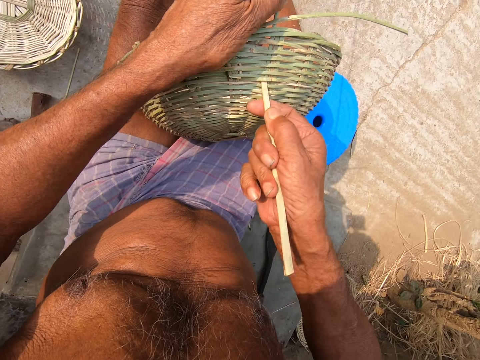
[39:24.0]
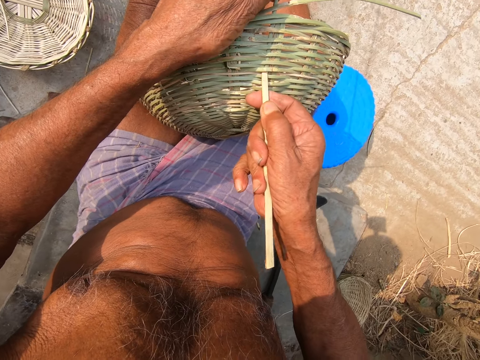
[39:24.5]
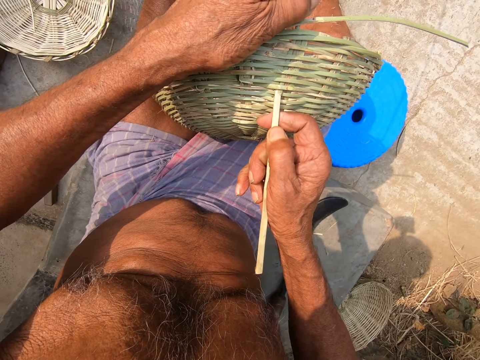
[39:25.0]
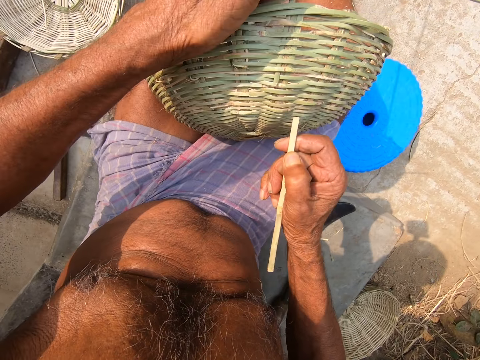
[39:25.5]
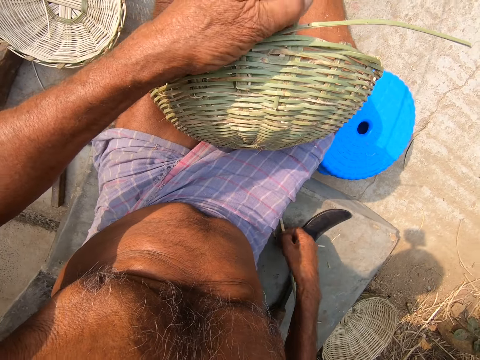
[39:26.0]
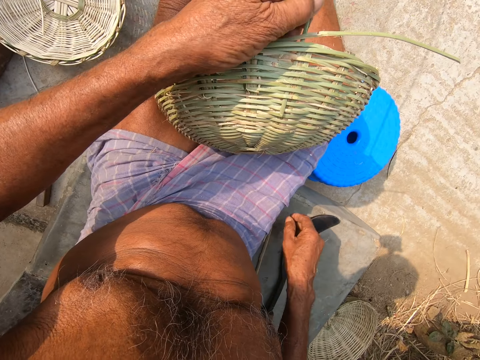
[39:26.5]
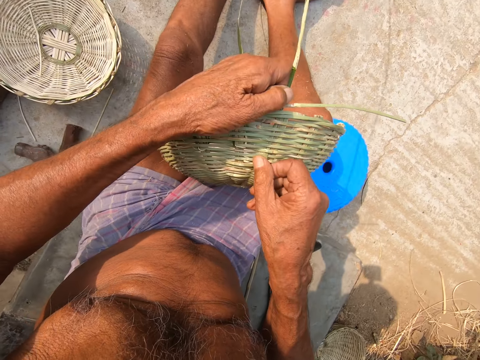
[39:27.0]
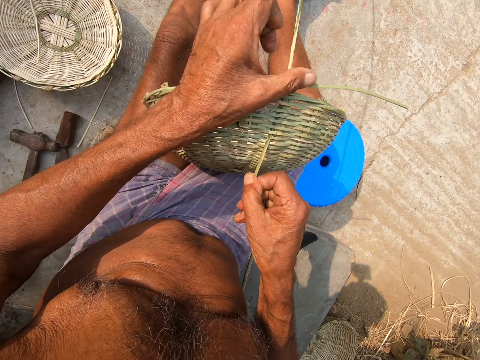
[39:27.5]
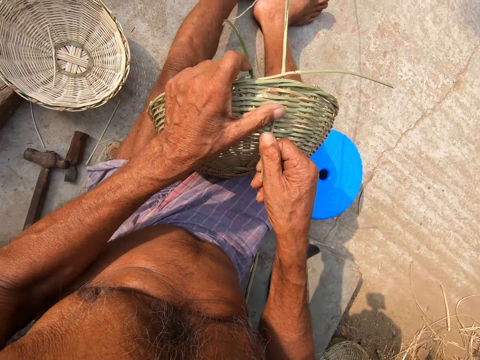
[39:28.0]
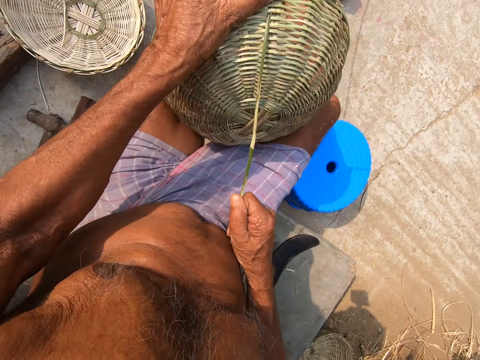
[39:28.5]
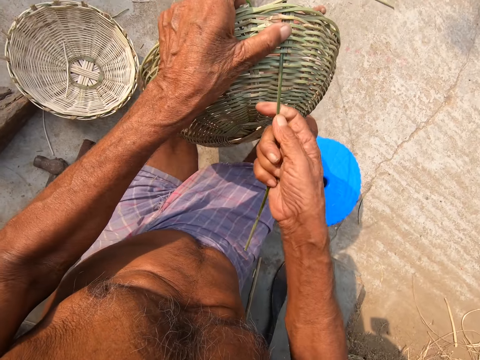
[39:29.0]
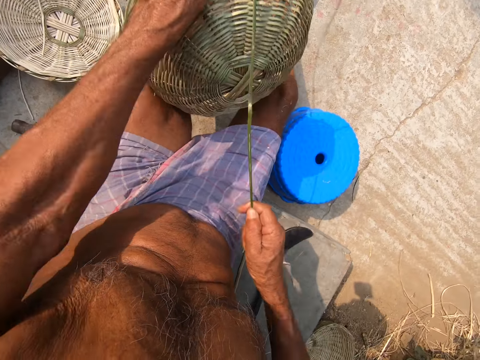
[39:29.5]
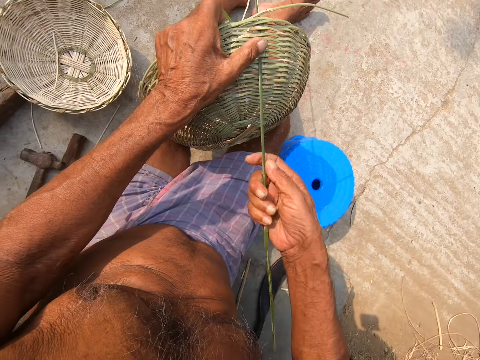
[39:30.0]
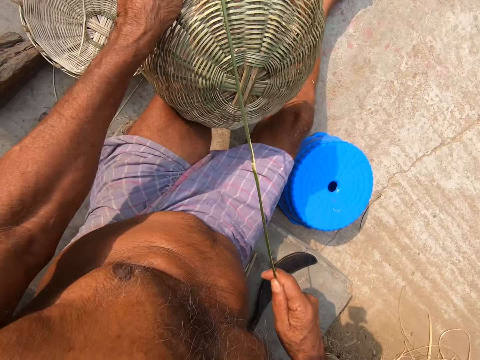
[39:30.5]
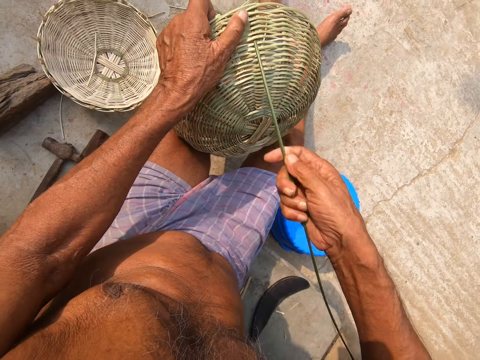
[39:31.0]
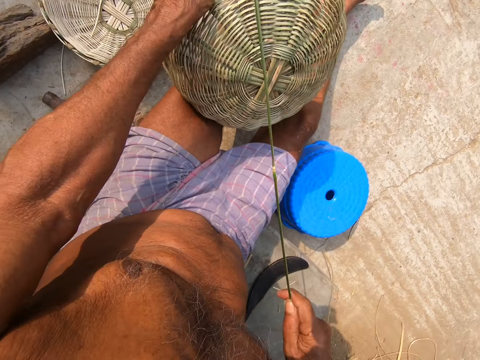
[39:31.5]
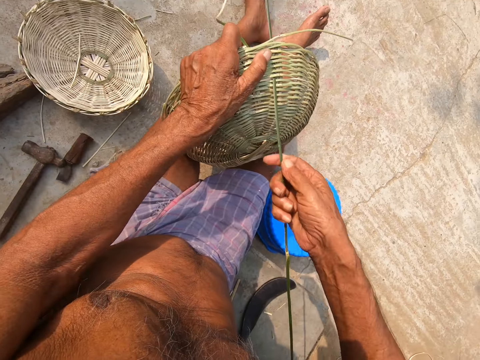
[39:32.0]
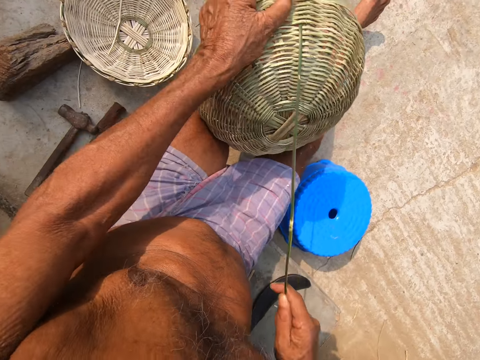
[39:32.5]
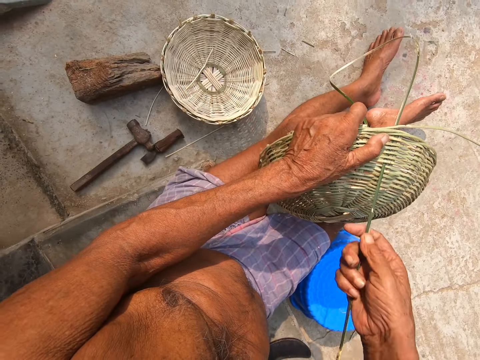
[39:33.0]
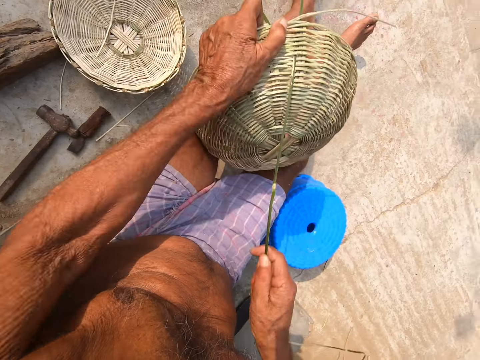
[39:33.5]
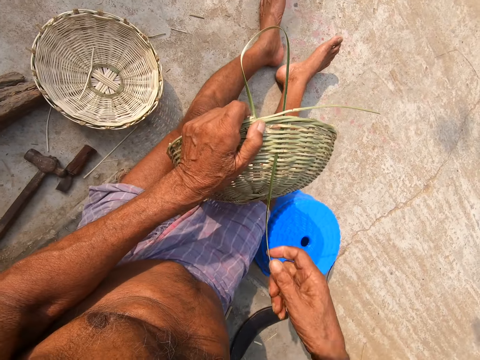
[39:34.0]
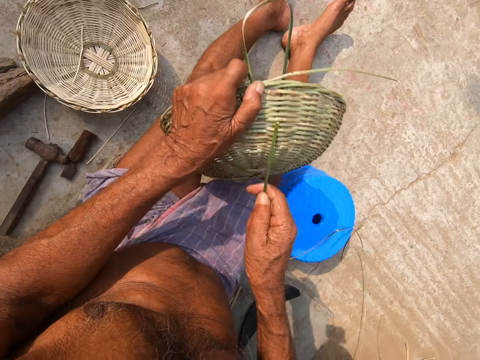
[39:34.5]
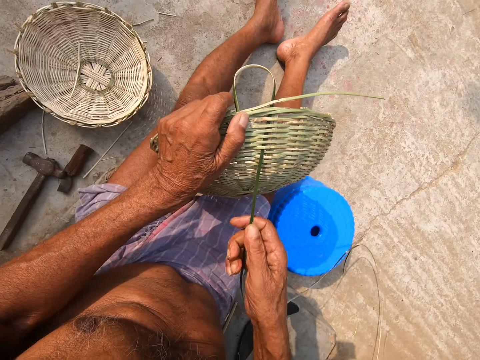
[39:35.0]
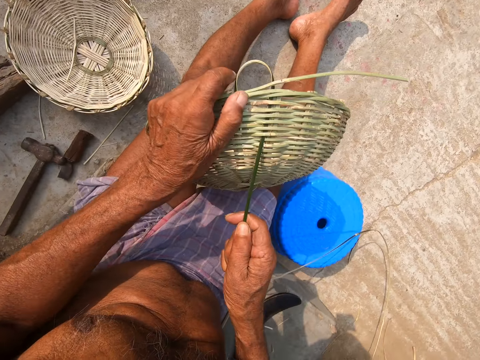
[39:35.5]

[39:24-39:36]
The camera wearer places the stick in his right hand on the floor. He pulls the bamboo strip through the basket with his right hand.

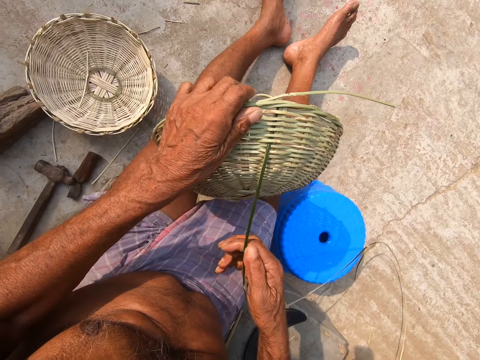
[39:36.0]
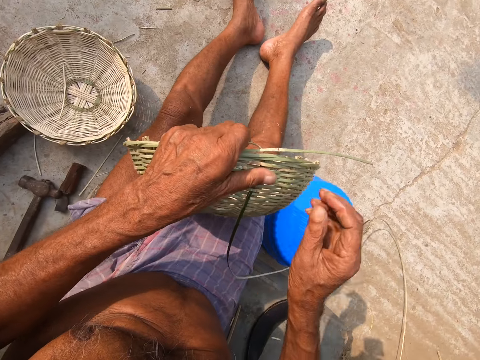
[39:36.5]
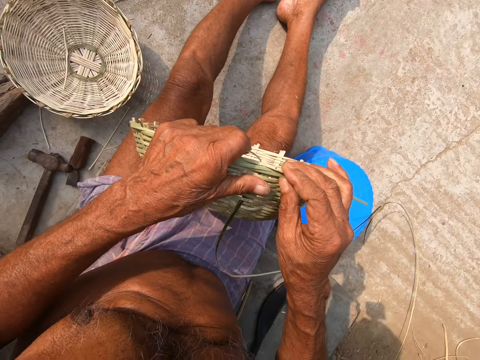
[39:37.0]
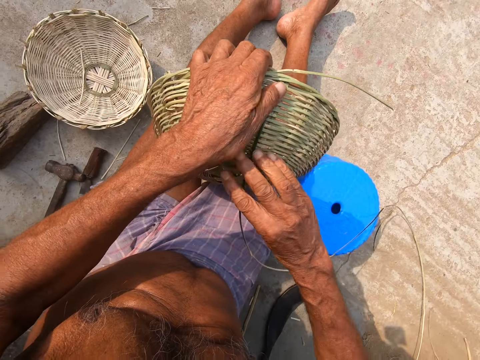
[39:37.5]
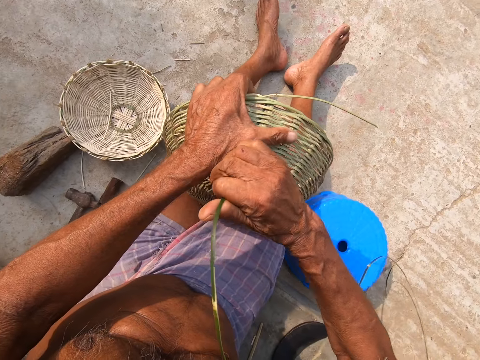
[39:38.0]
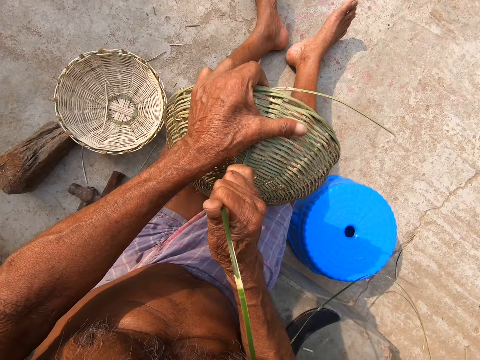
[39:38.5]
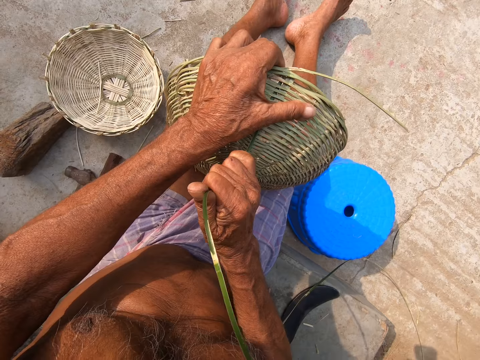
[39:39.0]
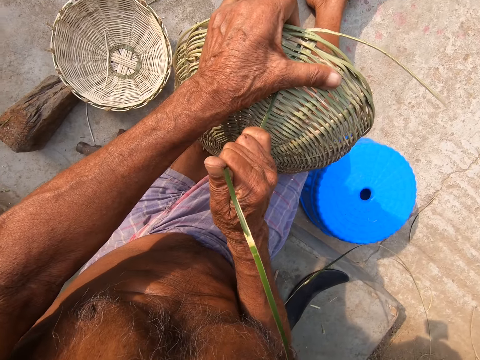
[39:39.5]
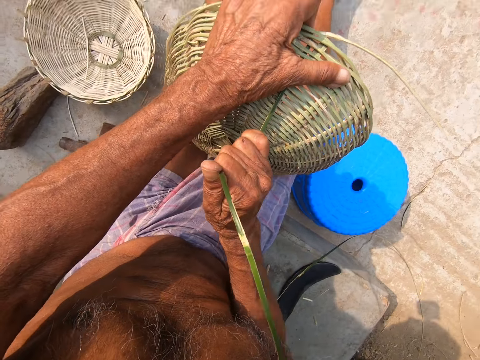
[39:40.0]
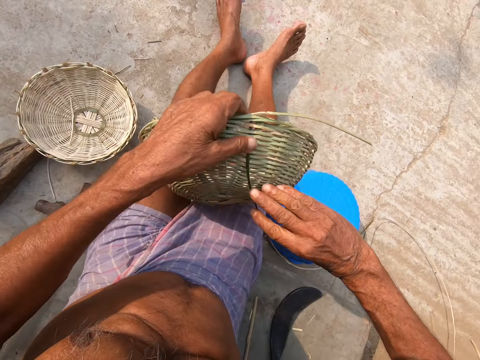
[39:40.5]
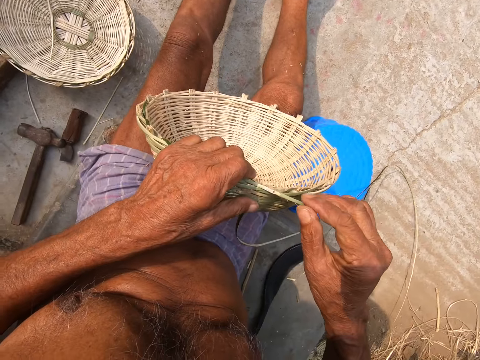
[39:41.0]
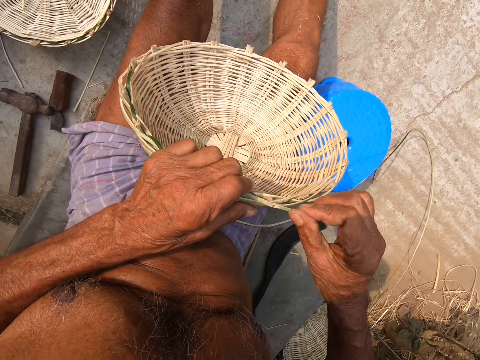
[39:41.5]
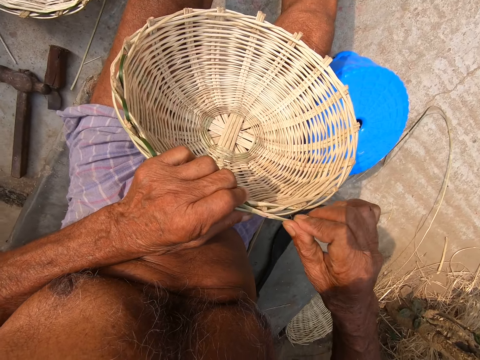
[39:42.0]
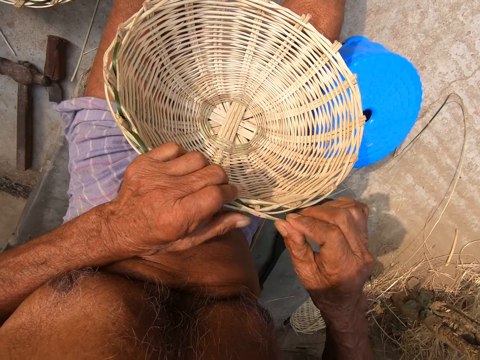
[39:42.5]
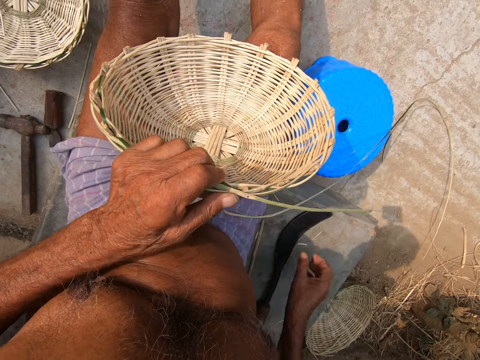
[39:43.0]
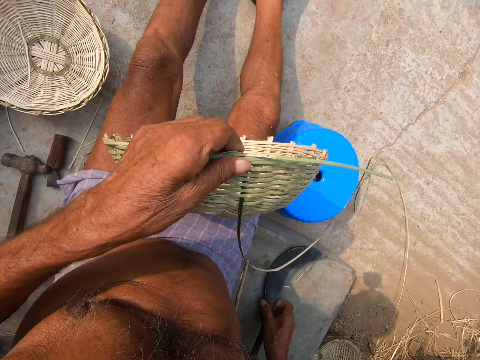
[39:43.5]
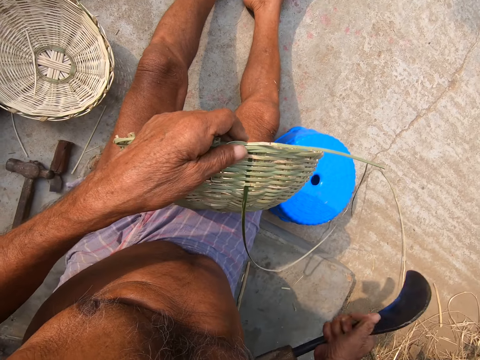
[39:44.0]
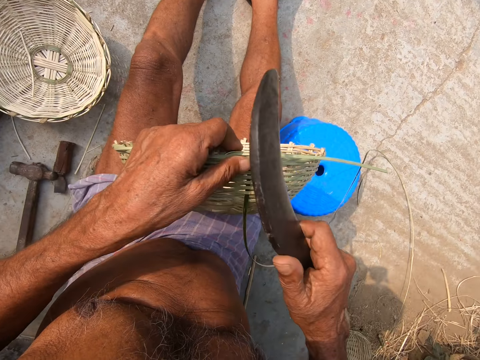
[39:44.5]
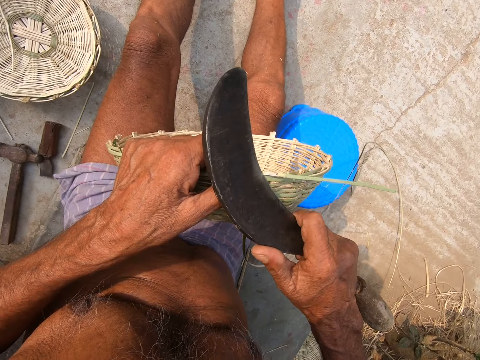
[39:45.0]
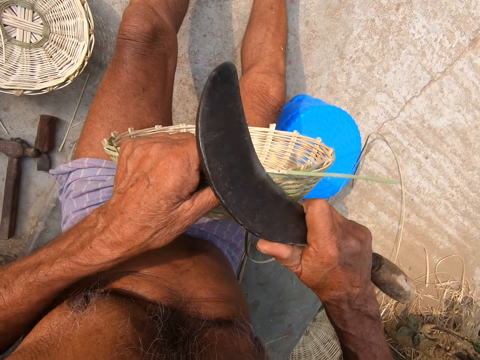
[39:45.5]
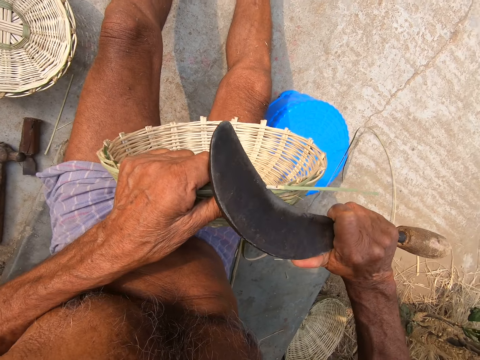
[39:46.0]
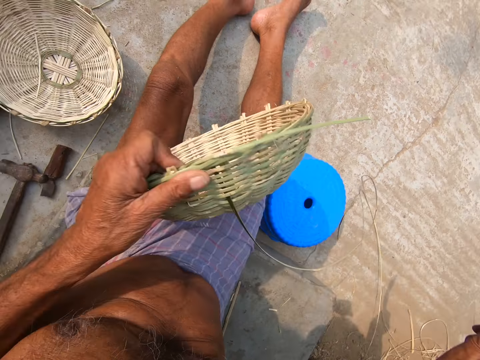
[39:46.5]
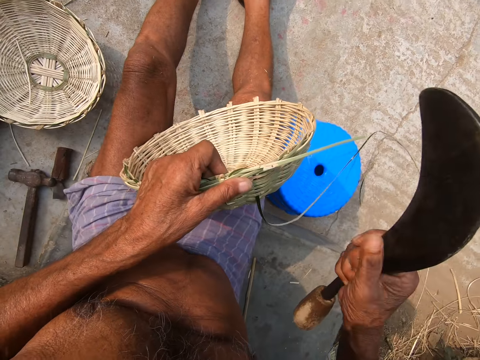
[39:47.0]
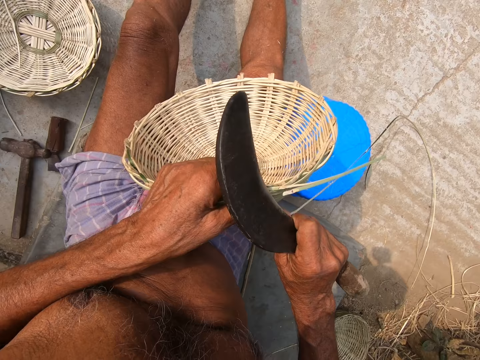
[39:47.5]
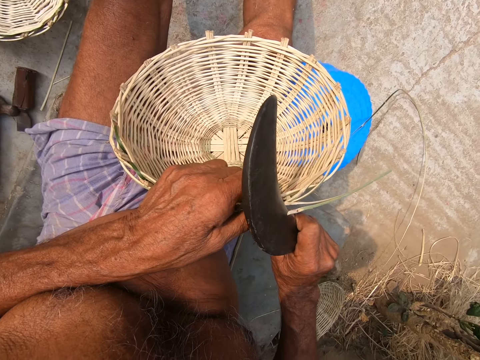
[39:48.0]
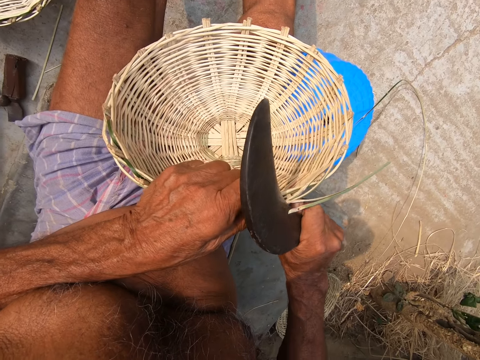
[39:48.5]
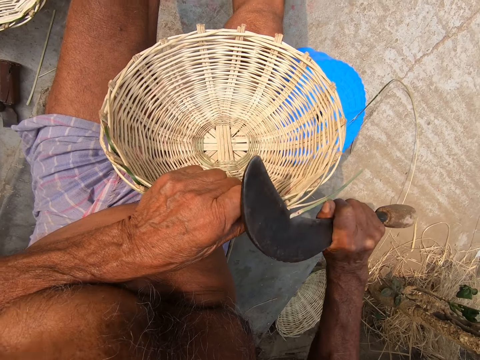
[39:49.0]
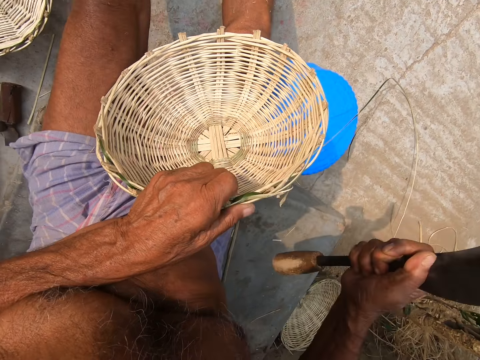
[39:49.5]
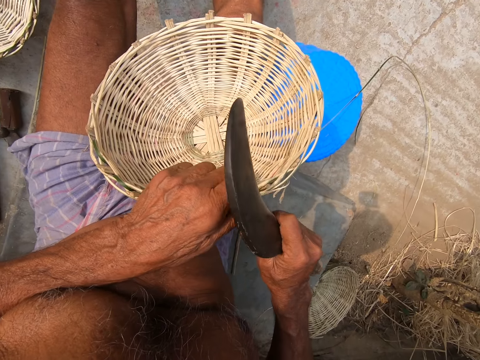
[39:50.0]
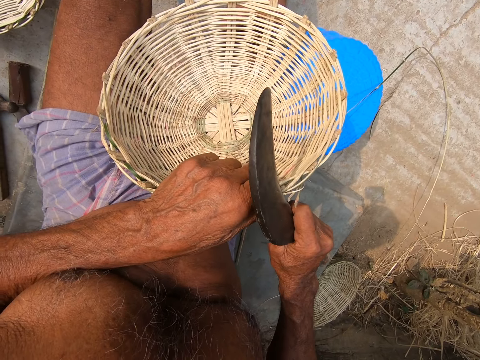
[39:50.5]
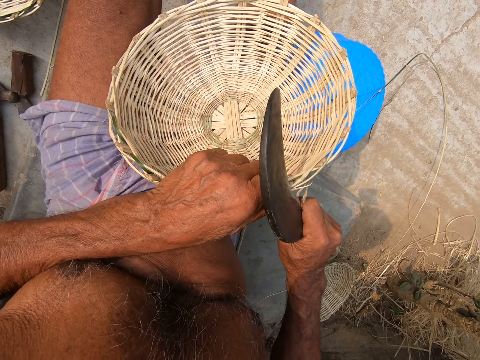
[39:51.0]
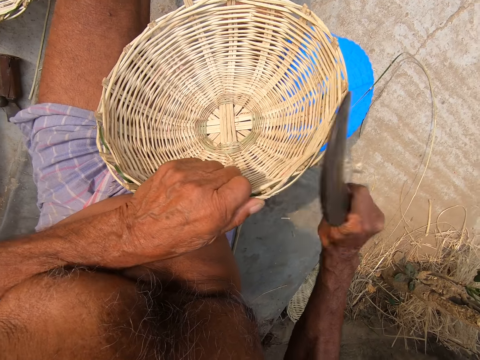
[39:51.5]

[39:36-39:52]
The camera wearer holds the basket with both hands. He pulls the bamboo strip through the basket with his right hand. He touches the bamboo strip in the basket with his right hand. He picks up the sickle from the floor with his right hand. He cuts the bamboo strip in the basket with the sickle in his right hand. He cuts the grass.
